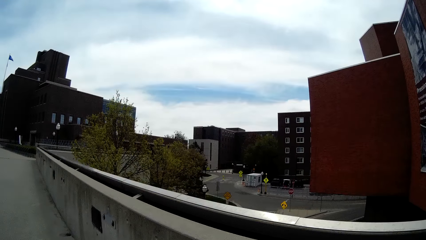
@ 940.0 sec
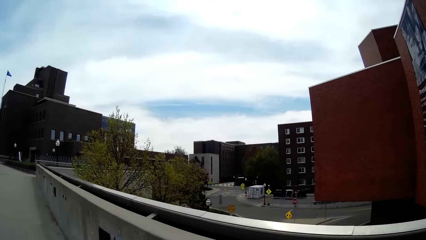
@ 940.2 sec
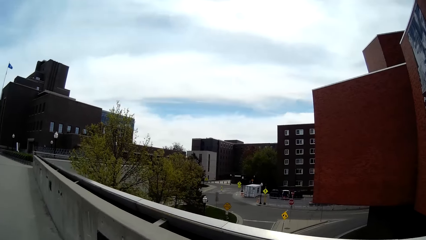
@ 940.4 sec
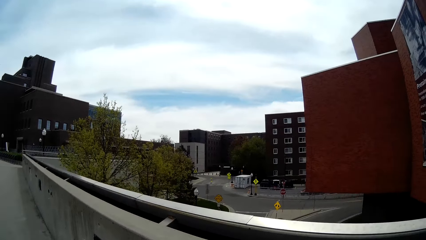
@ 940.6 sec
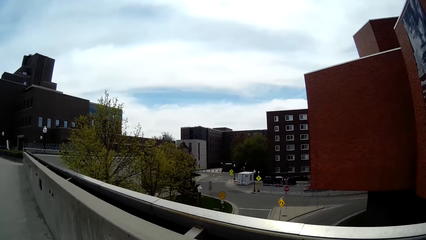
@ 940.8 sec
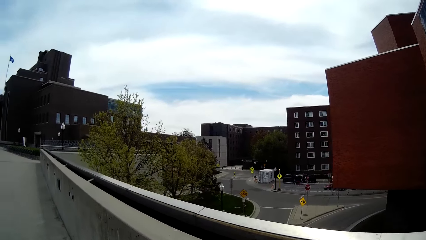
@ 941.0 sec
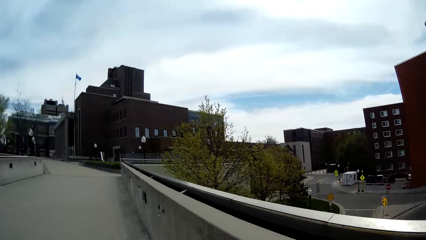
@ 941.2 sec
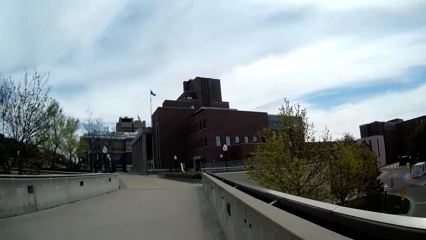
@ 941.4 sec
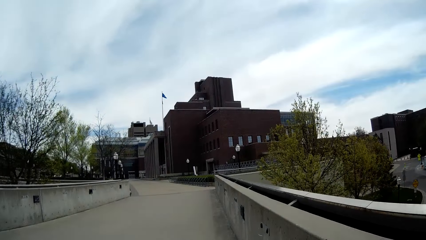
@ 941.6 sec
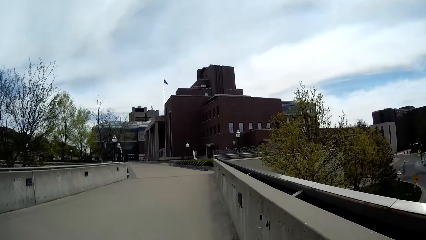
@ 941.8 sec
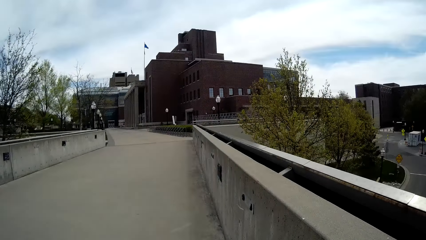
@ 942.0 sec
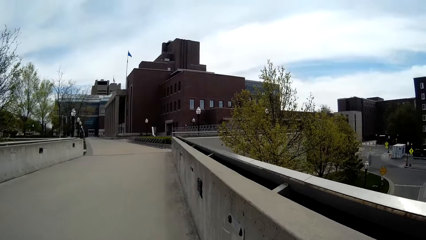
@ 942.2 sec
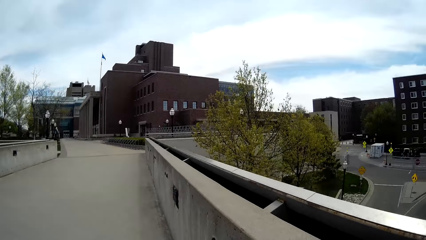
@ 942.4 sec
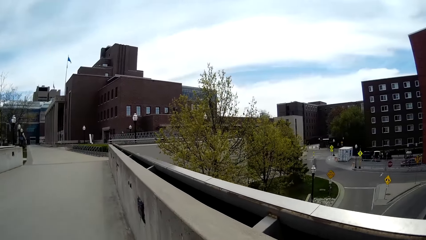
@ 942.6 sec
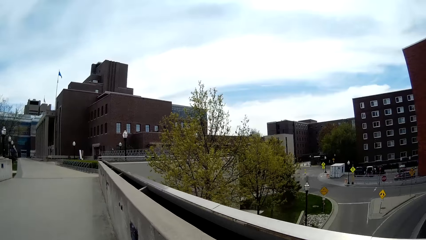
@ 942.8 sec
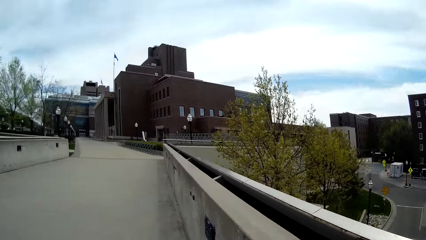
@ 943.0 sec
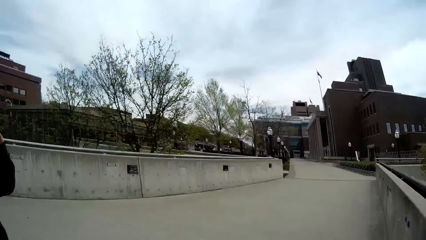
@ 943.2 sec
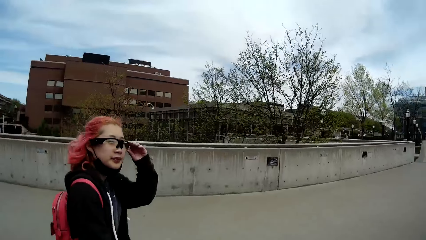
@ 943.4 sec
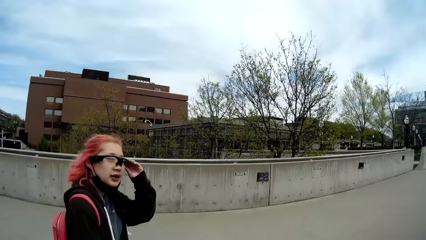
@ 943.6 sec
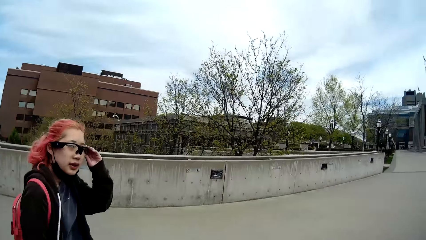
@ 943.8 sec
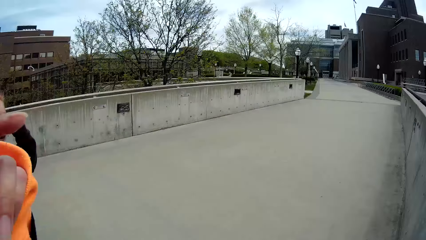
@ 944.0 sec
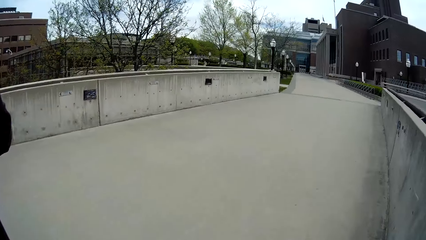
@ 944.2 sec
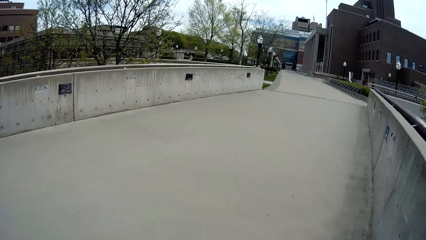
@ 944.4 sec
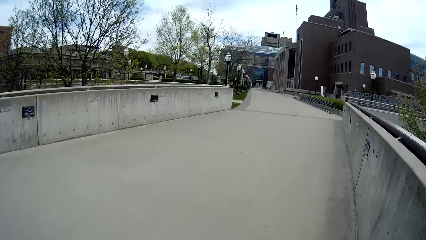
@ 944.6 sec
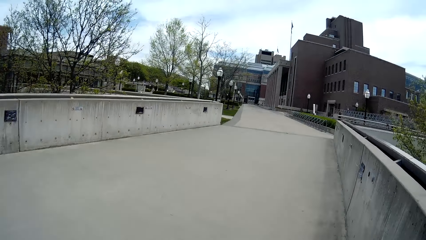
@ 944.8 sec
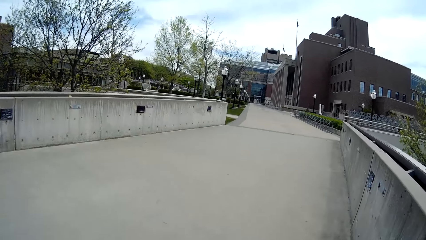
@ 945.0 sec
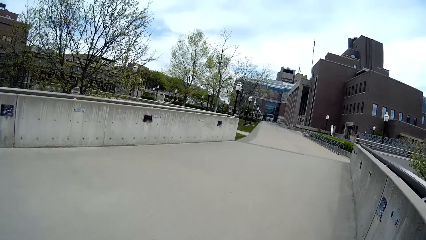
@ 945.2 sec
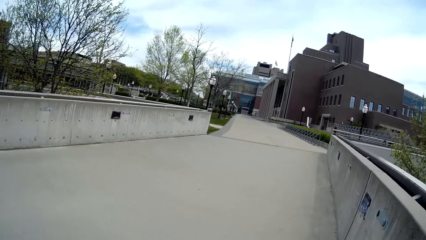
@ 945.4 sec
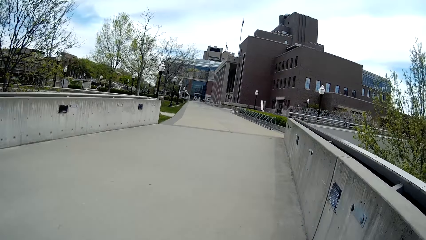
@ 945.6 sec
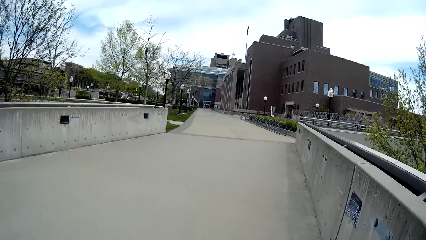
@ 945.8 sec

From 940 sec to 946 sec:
The camera wearer speaks to the lady.
